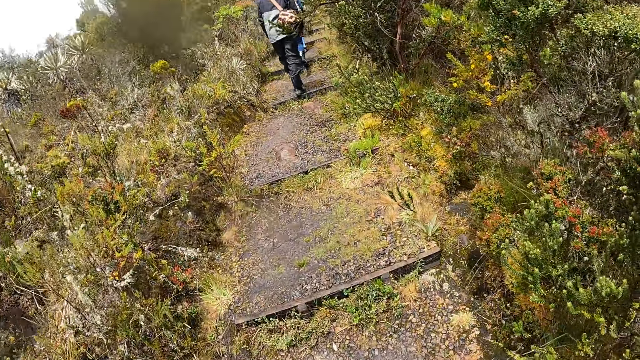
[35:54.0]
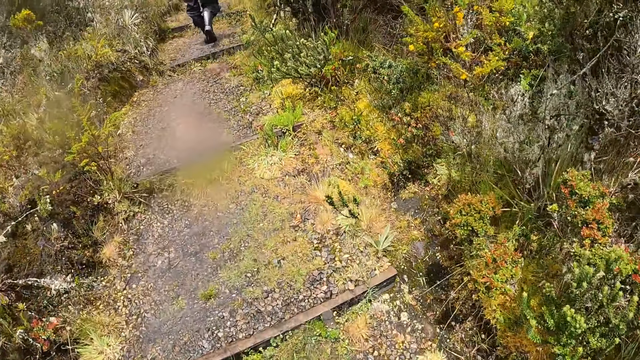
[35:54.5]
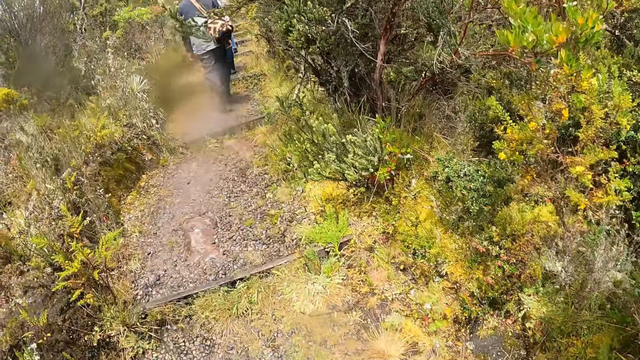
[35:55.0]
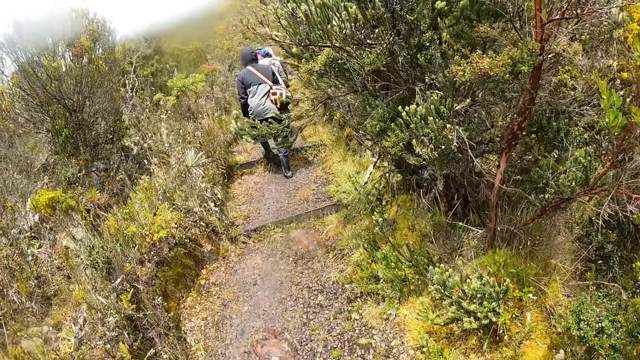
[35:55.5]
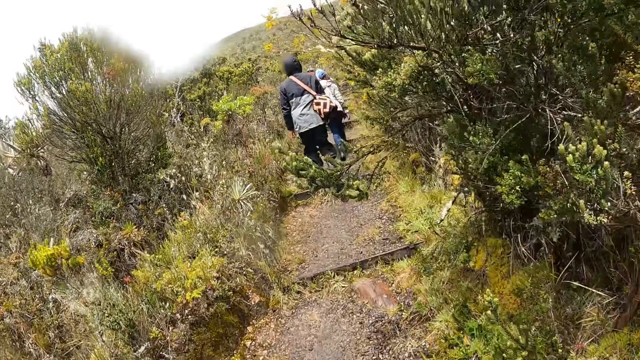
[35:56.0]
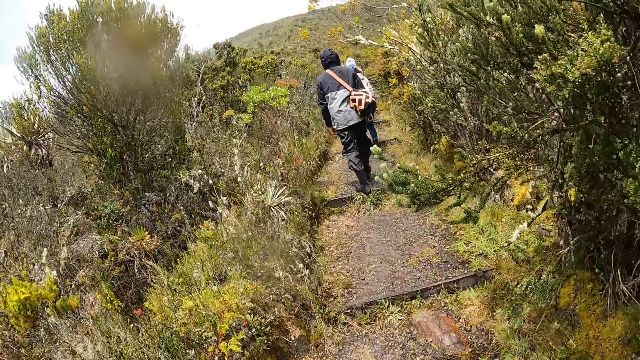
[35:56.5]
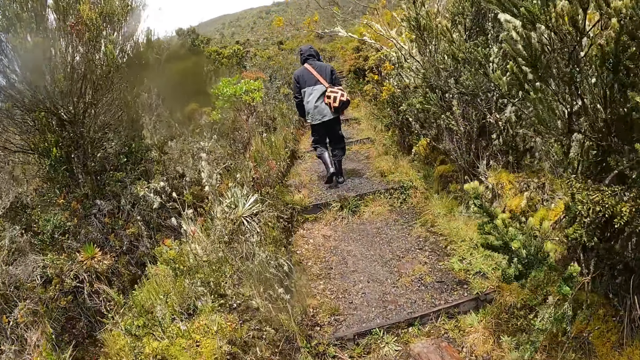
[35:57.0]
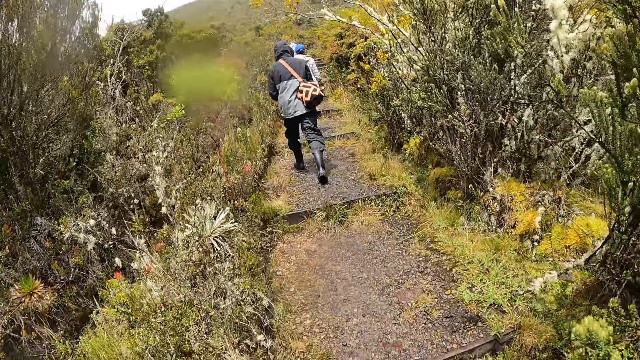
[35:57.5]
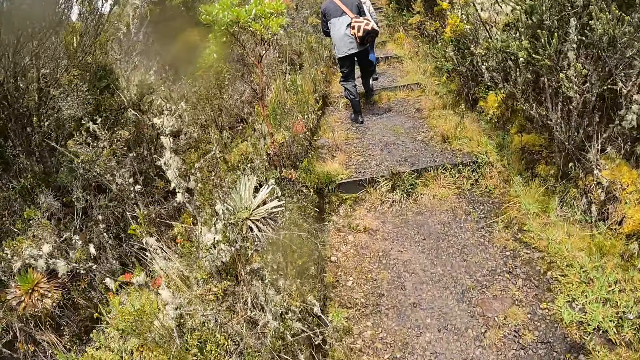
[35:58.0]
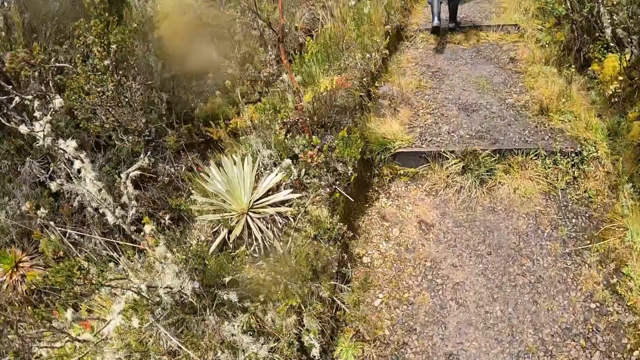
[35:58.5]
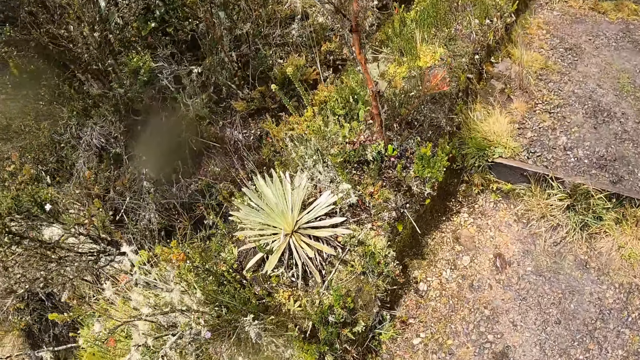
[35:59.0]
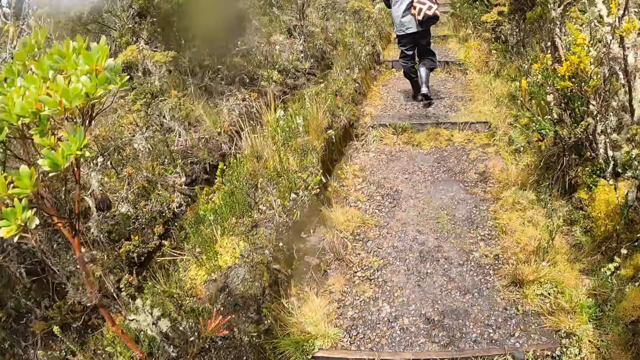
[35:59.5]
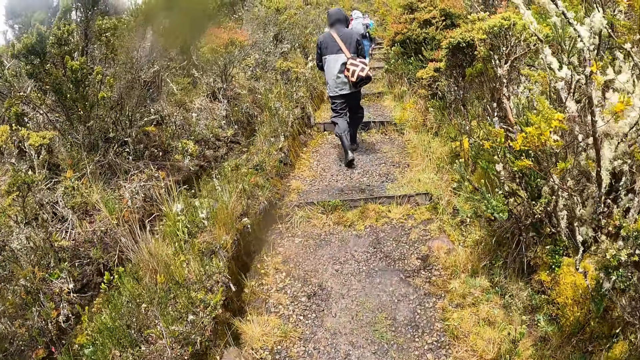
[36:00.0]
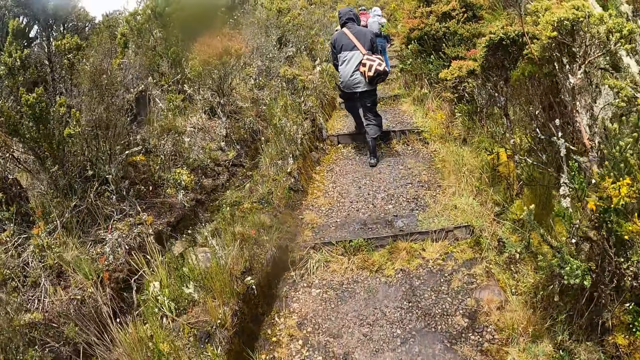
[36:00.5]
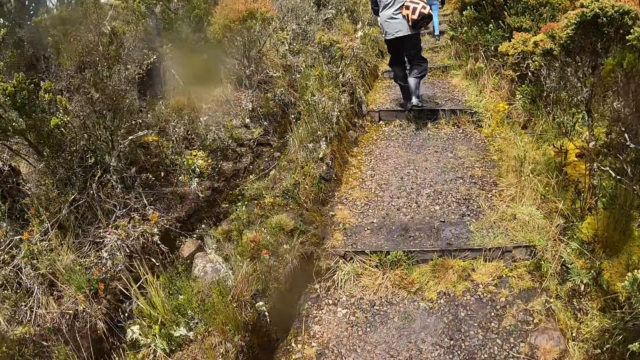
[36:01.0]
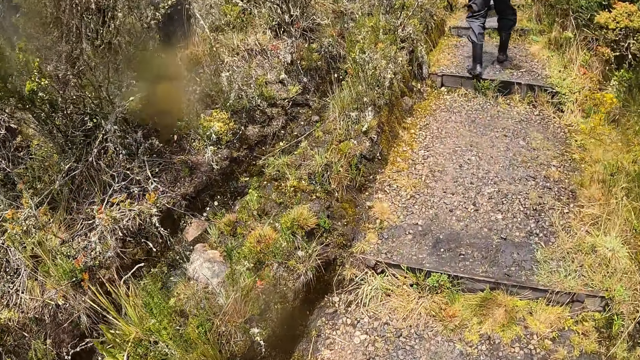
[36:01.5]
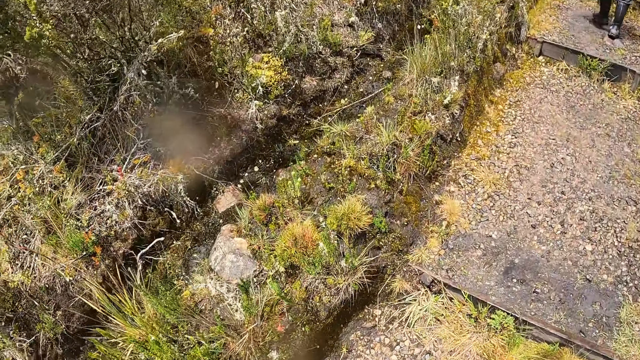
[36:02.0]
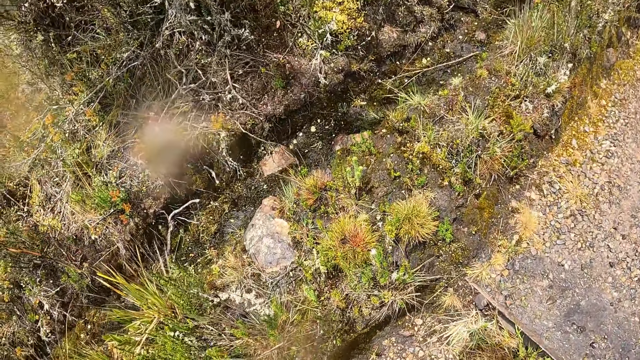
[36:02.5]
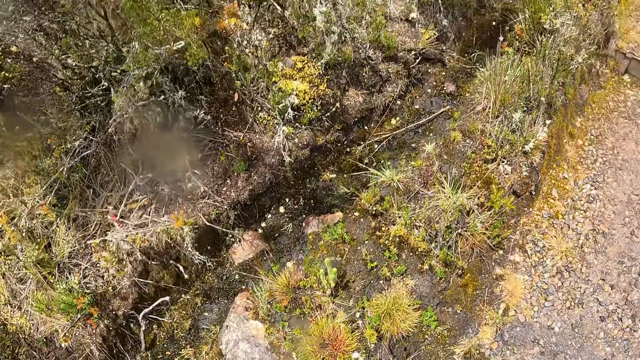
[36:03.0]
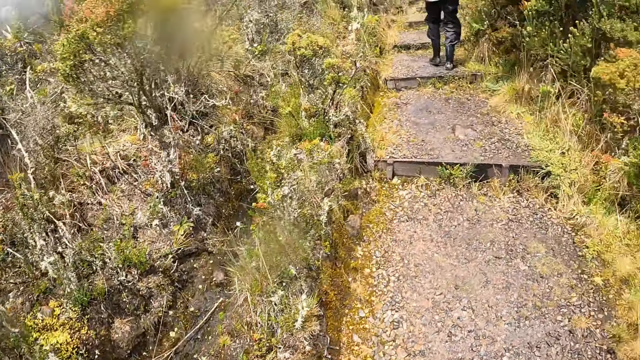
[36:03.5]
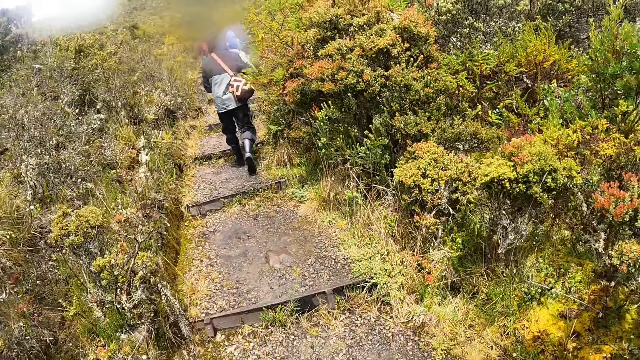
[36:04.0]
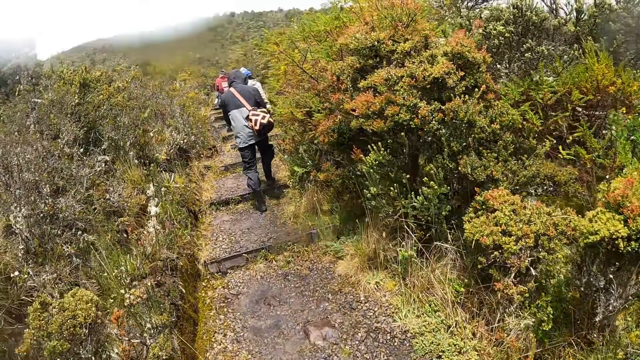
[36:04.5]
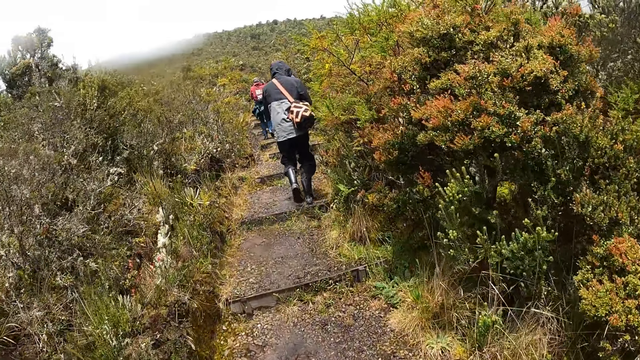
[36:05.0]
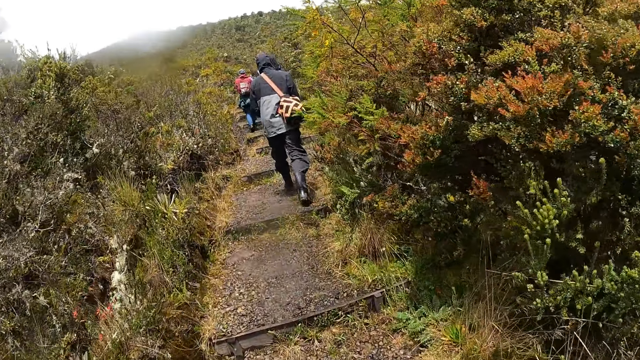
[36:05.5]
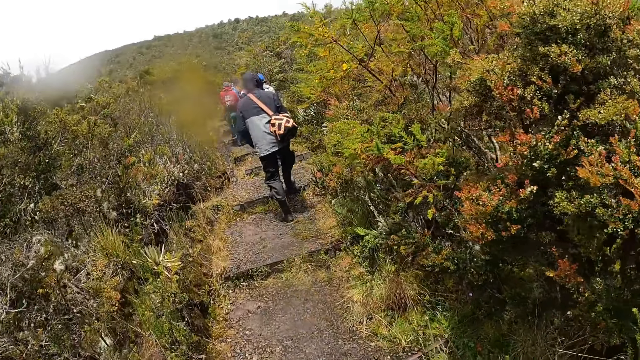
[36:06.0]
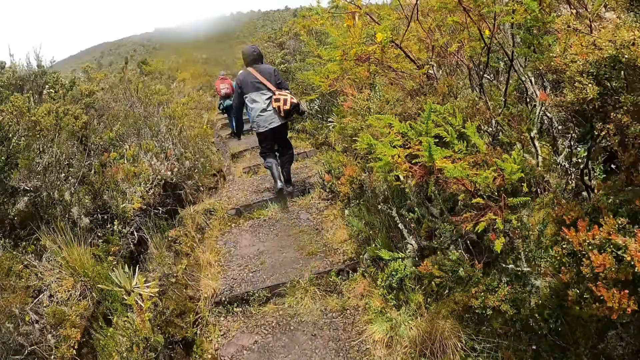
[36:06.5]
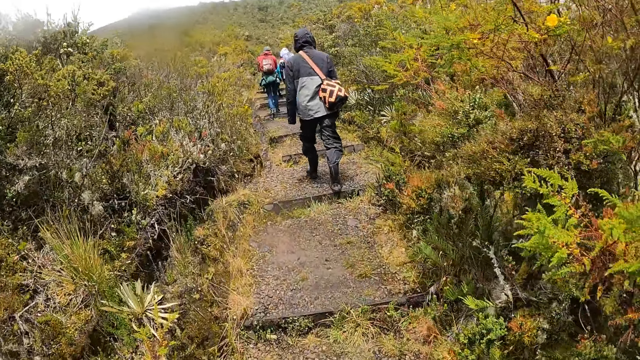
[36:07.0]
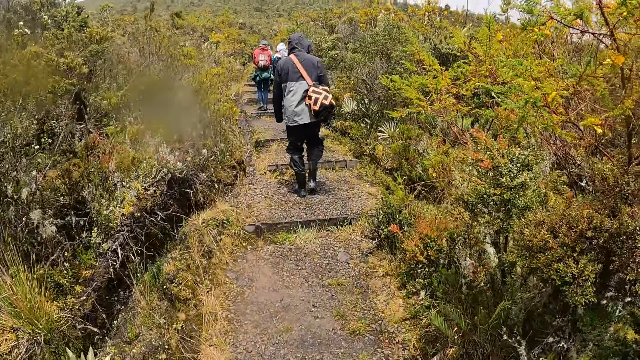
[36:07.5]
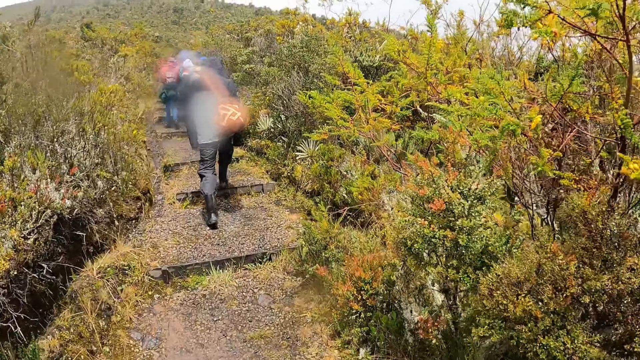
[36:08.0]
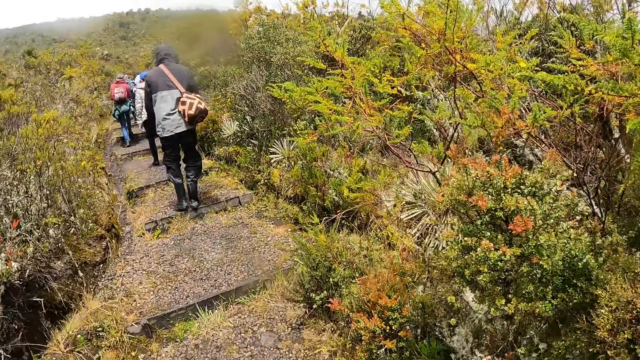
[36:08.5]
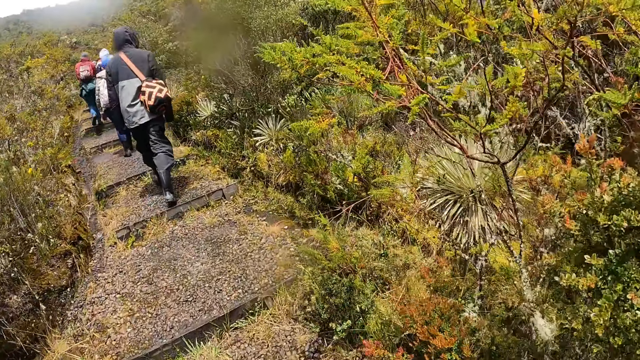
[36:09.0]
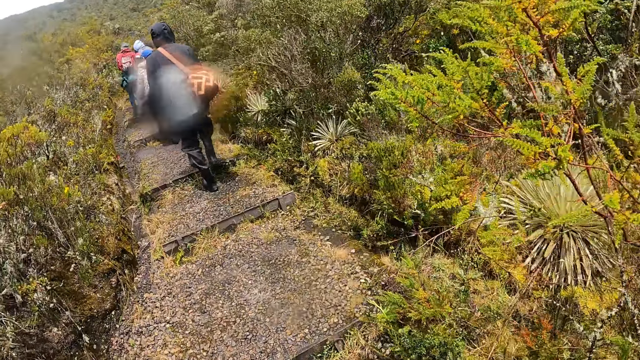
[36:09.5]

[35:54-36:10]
The camera wearer looks around and walks.

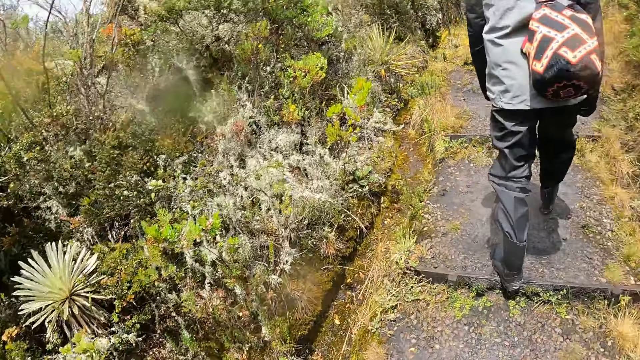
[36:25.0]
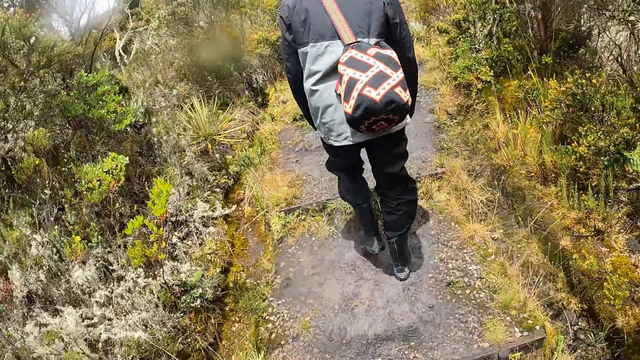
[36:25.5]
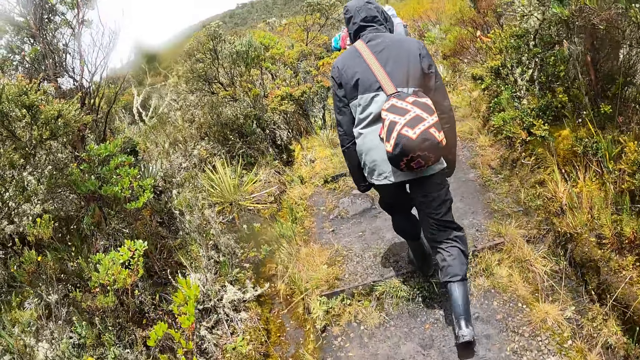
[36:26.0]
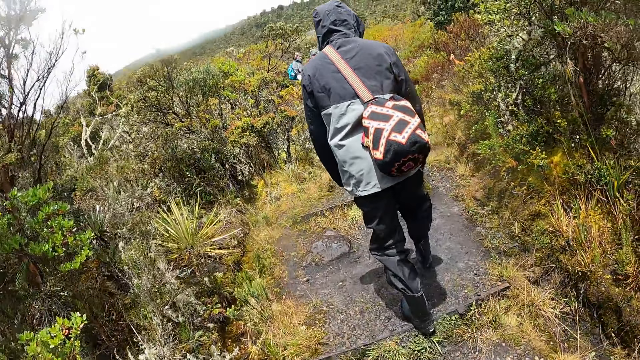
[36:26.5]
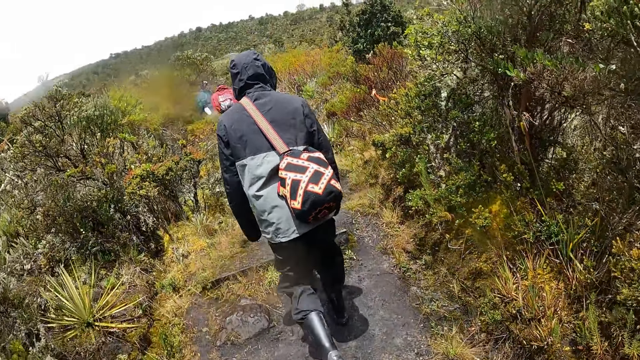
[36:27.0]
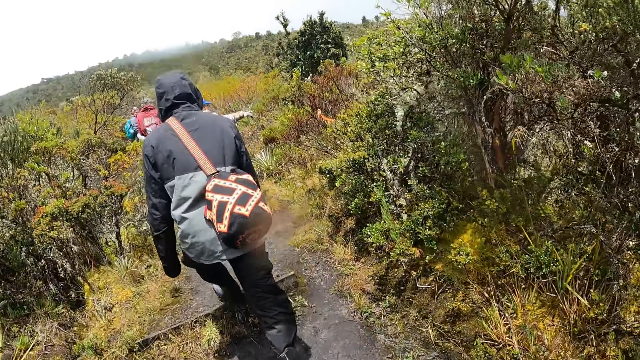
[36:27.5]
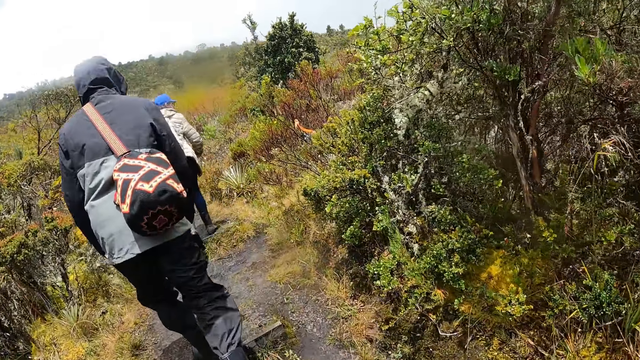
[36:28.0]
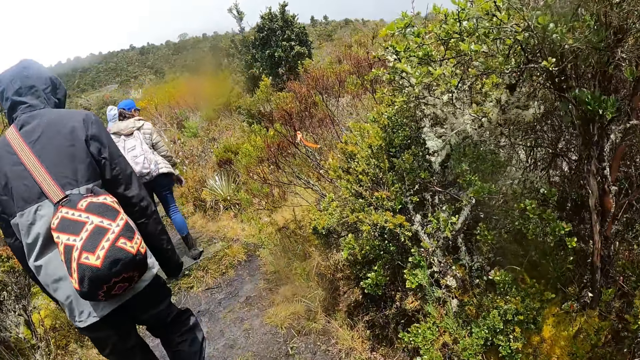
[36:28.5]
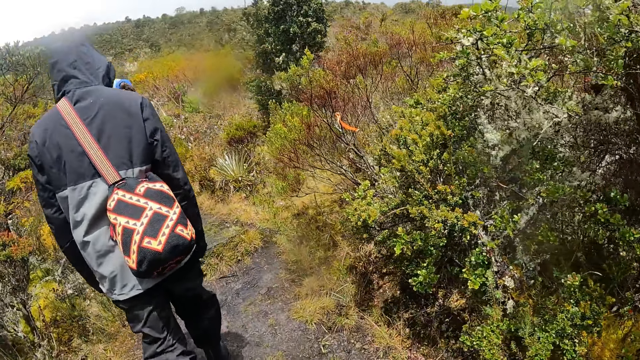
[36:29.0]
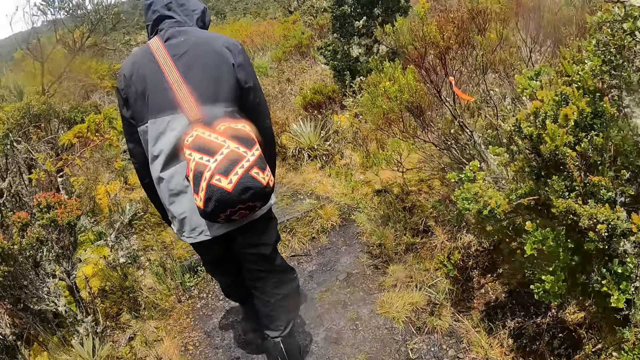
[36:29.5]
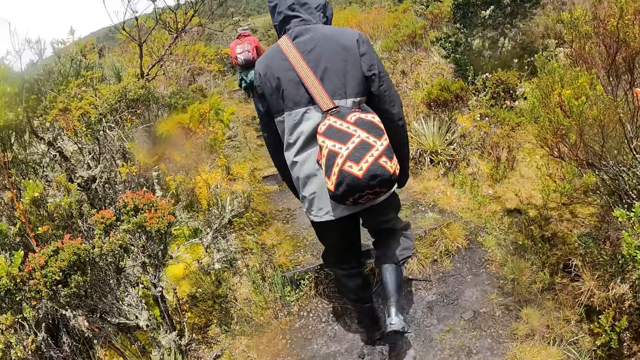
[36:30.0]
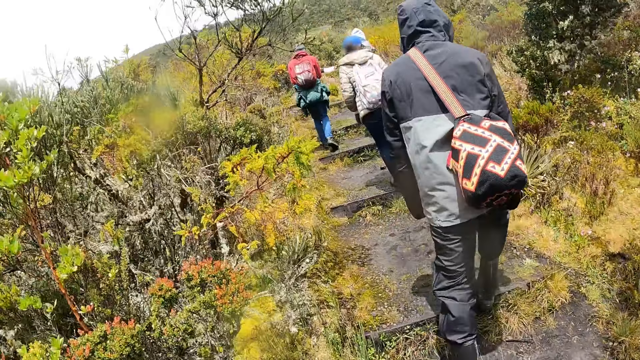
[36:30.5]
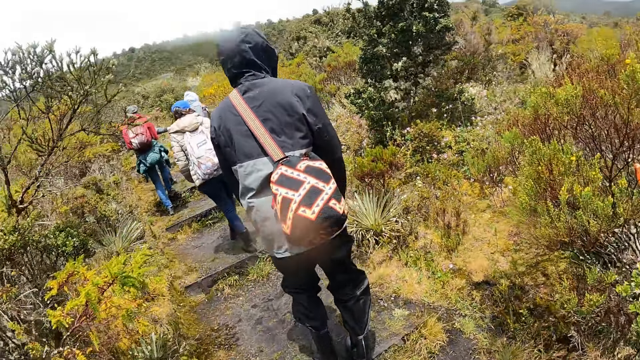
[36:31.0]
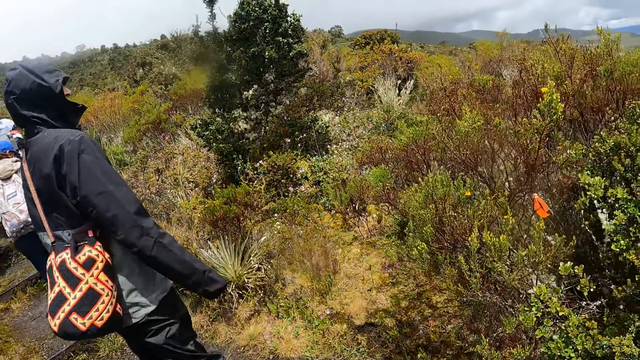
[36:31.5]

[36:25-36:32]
A woman points her right hand at a plant.
